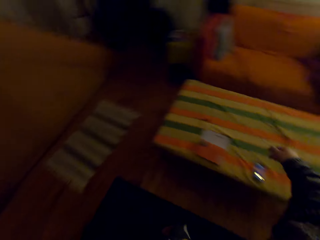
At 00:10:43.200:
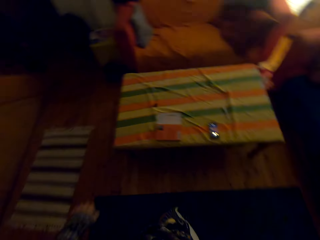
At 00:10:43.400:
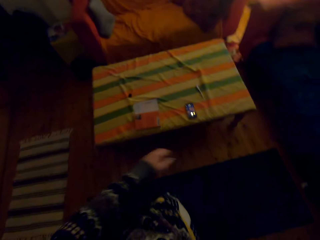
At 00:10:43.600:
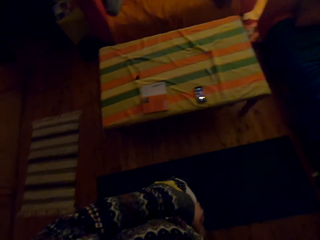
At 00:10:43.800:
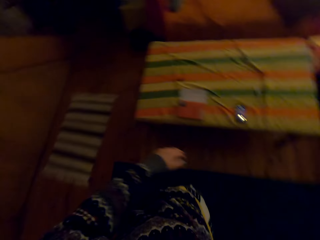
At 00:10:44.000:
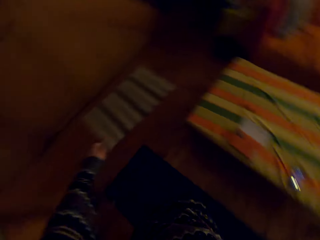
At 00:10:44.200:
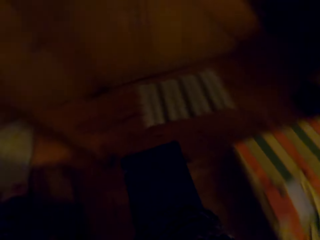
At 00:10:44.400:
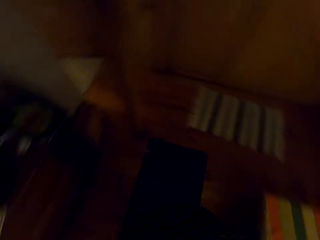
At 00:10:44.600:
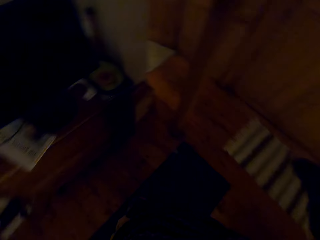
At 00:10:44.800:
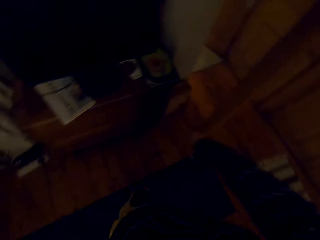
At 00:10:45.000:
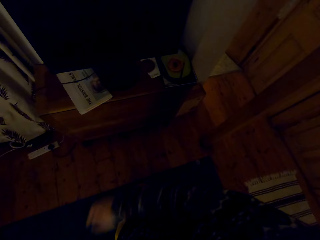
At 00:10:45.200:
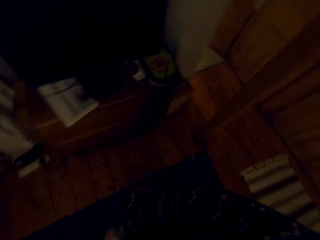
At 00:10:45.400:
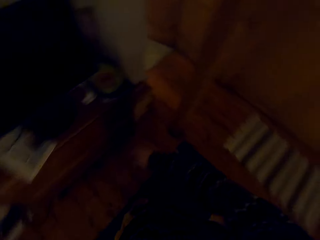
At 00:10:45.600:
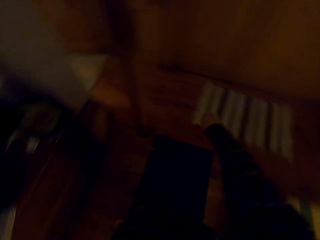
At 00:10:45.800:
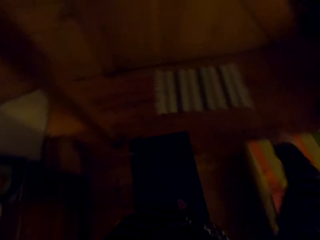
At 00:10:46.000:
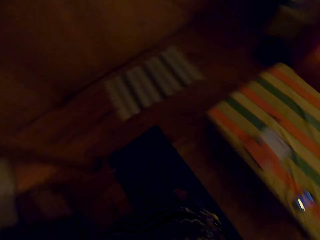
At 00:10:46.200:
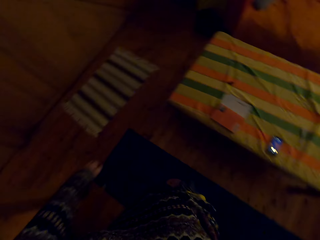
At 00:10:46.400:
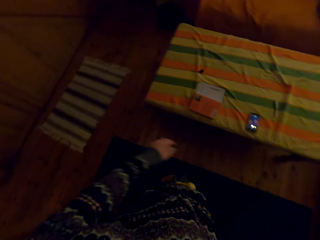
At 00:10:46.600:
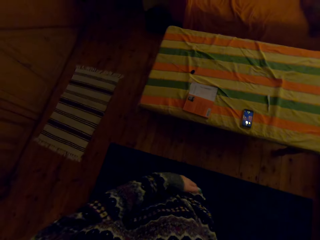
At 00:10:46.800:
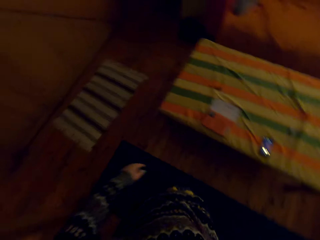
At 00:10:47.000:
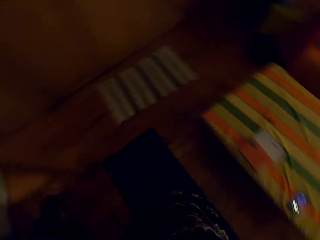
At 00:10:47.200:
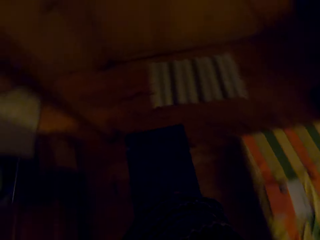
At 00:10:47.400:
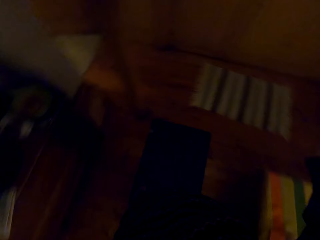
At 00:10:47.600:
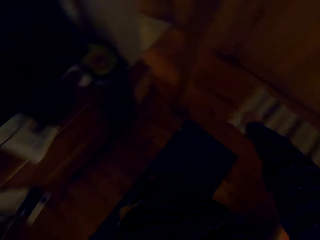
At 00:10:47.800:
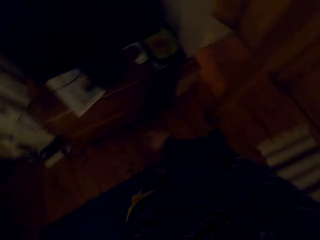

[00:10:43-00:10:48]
The camera wearer rotates the hand around.

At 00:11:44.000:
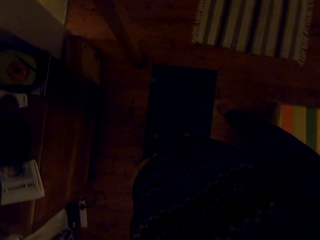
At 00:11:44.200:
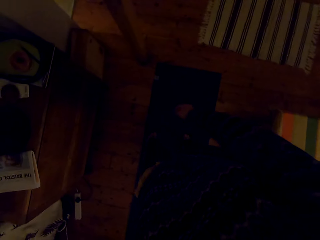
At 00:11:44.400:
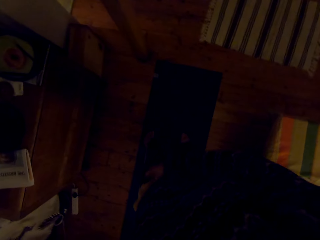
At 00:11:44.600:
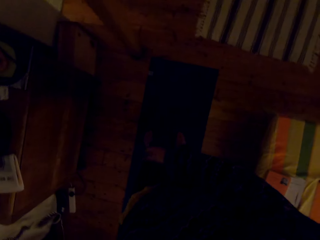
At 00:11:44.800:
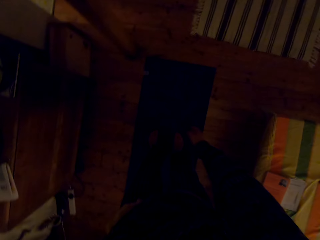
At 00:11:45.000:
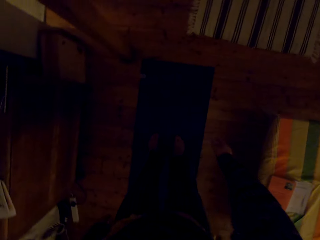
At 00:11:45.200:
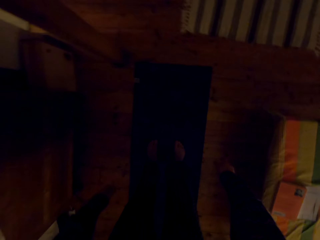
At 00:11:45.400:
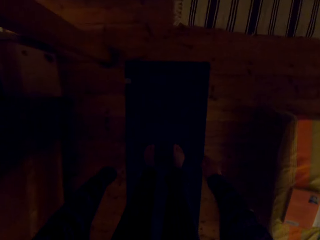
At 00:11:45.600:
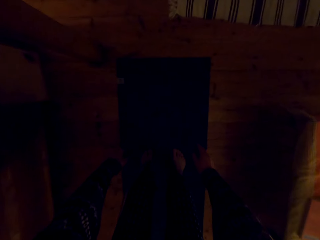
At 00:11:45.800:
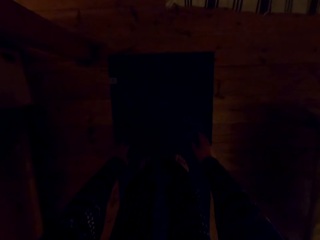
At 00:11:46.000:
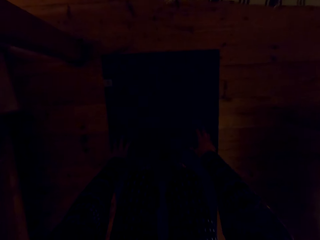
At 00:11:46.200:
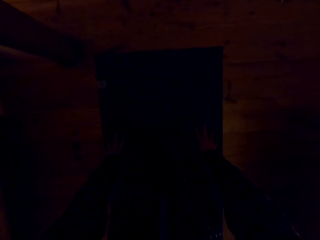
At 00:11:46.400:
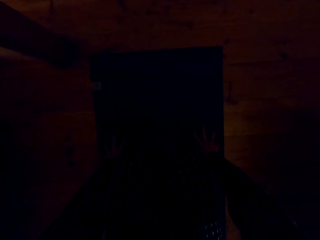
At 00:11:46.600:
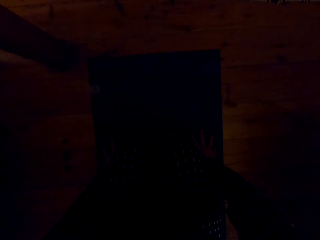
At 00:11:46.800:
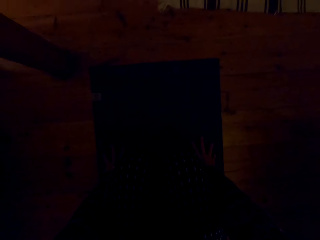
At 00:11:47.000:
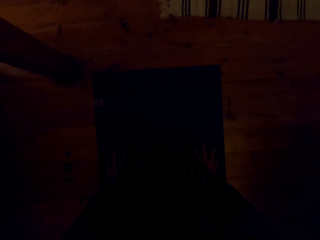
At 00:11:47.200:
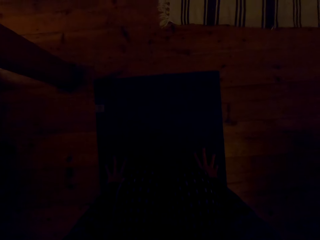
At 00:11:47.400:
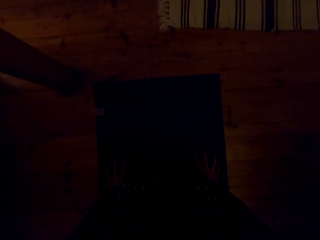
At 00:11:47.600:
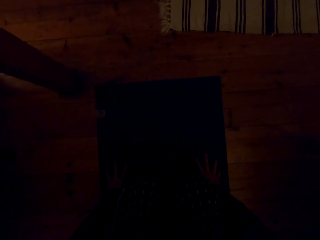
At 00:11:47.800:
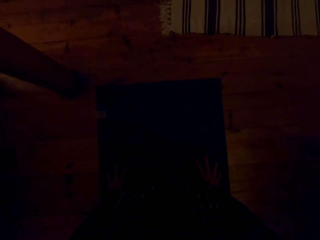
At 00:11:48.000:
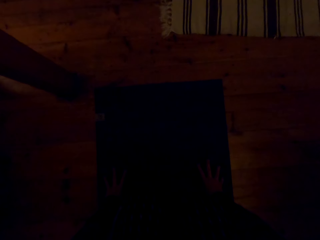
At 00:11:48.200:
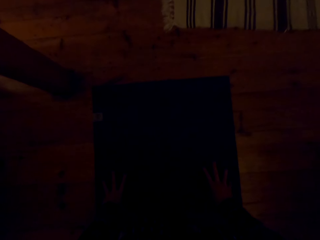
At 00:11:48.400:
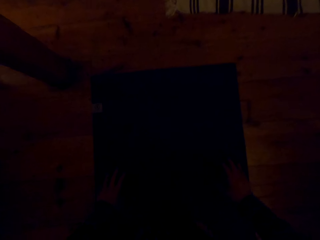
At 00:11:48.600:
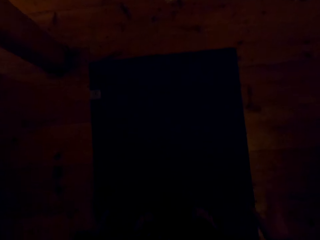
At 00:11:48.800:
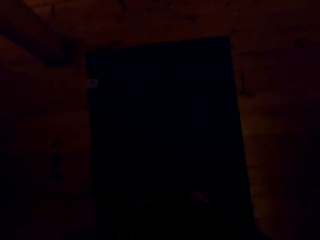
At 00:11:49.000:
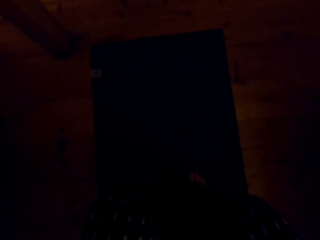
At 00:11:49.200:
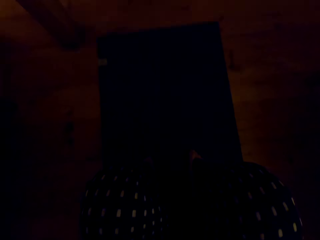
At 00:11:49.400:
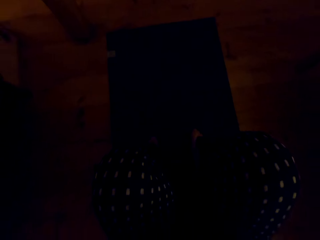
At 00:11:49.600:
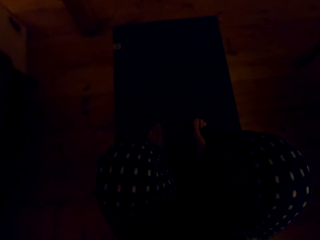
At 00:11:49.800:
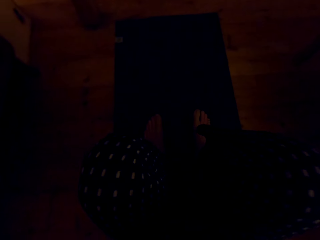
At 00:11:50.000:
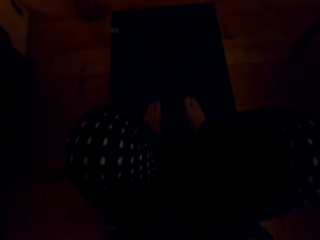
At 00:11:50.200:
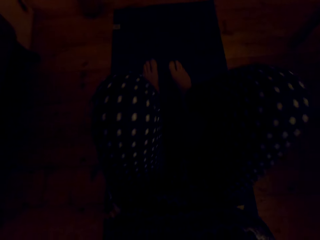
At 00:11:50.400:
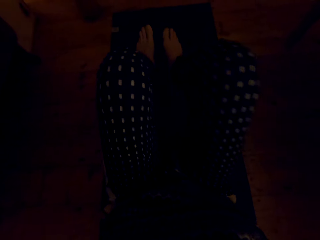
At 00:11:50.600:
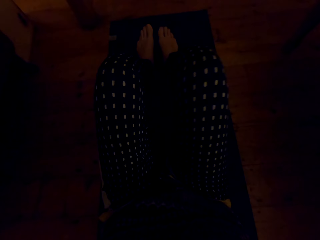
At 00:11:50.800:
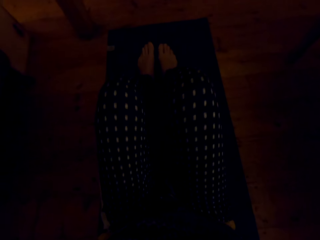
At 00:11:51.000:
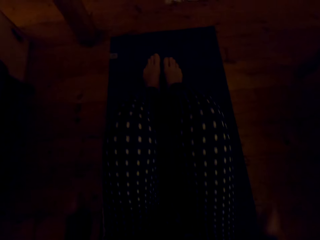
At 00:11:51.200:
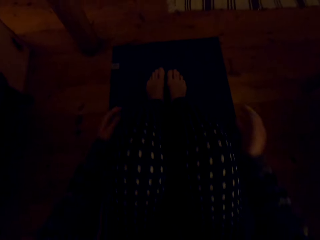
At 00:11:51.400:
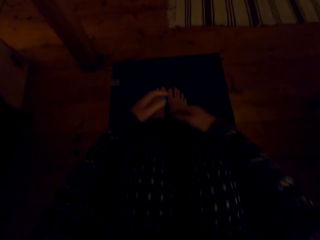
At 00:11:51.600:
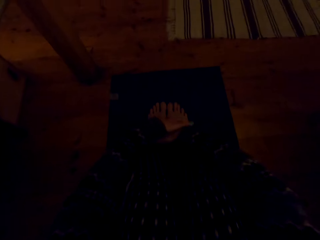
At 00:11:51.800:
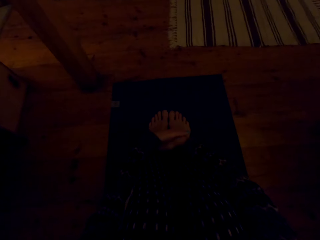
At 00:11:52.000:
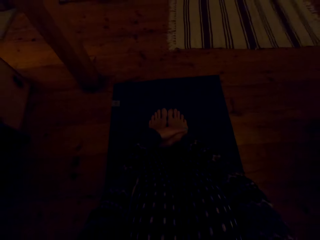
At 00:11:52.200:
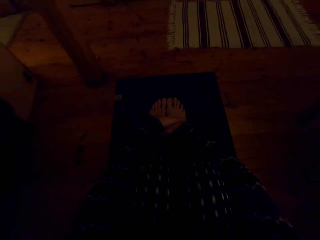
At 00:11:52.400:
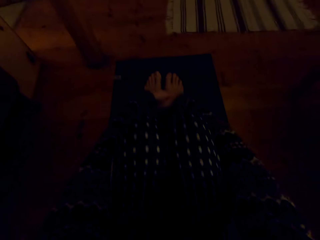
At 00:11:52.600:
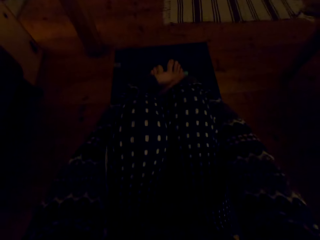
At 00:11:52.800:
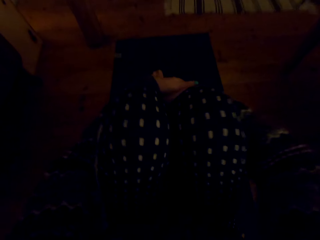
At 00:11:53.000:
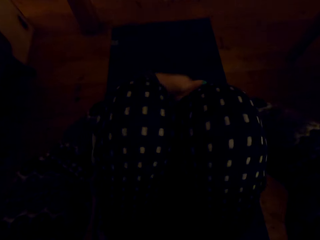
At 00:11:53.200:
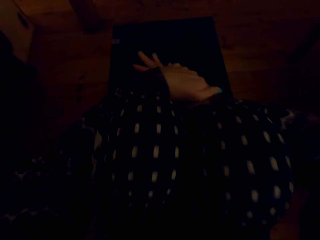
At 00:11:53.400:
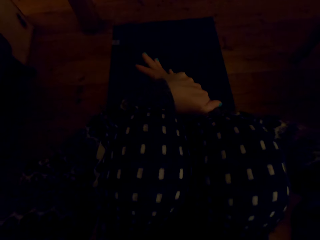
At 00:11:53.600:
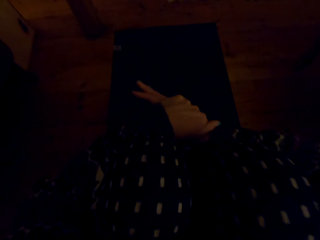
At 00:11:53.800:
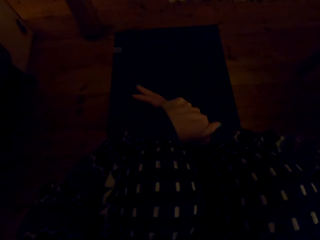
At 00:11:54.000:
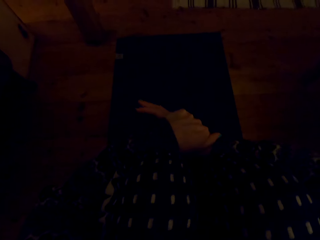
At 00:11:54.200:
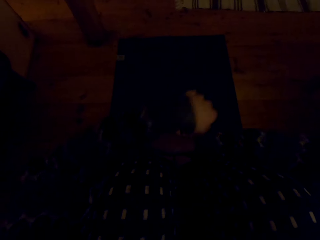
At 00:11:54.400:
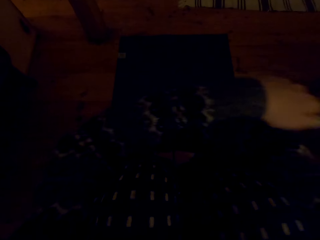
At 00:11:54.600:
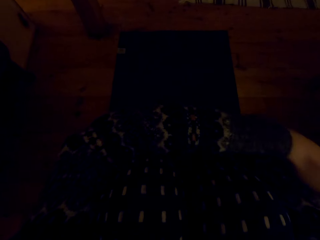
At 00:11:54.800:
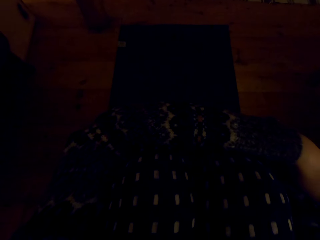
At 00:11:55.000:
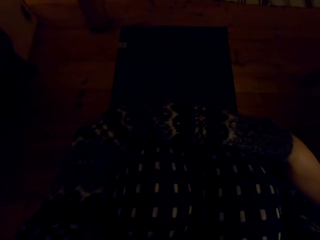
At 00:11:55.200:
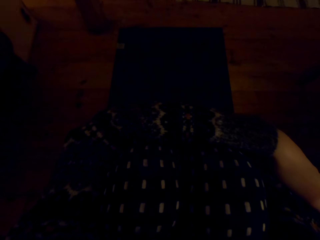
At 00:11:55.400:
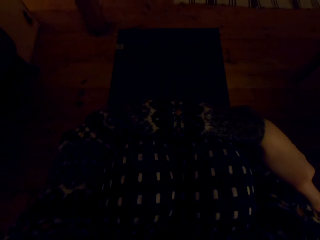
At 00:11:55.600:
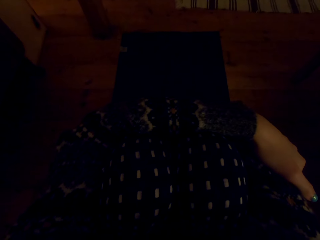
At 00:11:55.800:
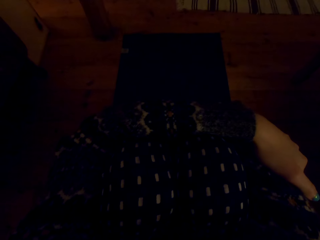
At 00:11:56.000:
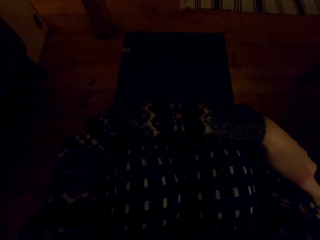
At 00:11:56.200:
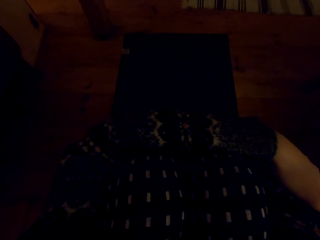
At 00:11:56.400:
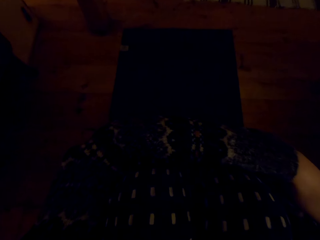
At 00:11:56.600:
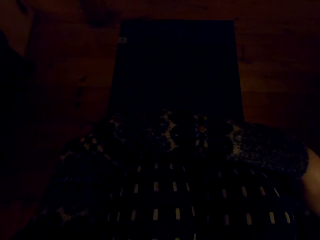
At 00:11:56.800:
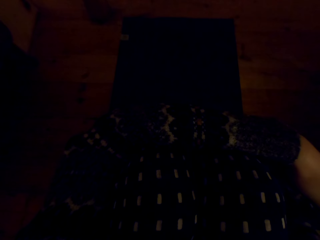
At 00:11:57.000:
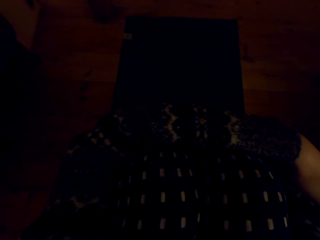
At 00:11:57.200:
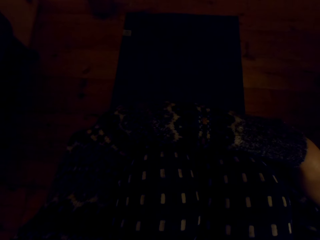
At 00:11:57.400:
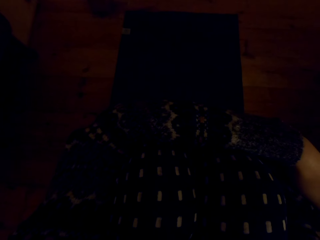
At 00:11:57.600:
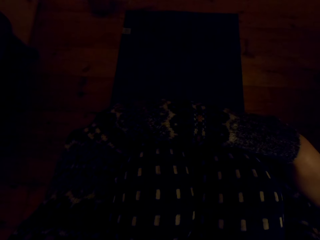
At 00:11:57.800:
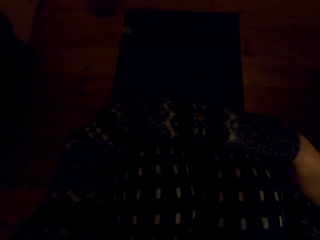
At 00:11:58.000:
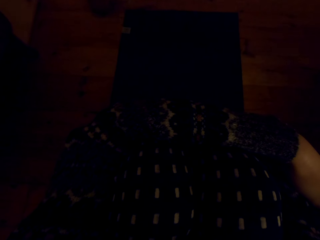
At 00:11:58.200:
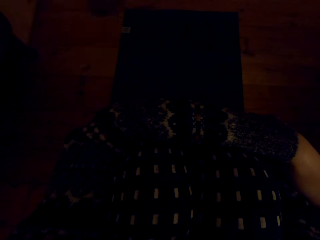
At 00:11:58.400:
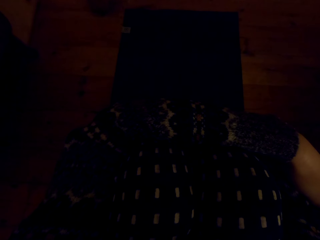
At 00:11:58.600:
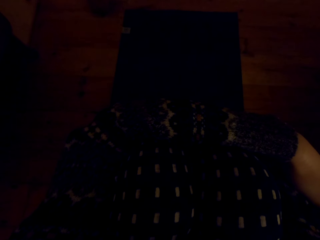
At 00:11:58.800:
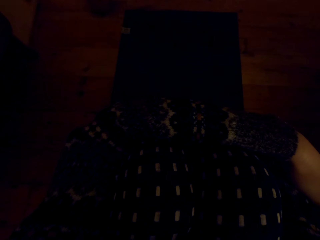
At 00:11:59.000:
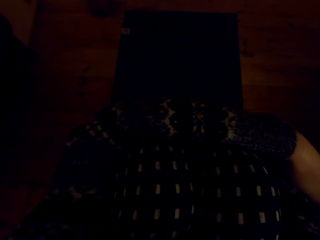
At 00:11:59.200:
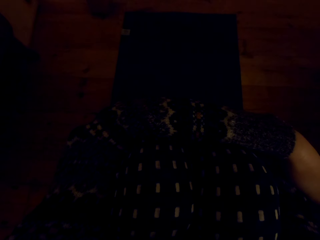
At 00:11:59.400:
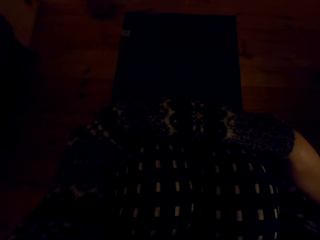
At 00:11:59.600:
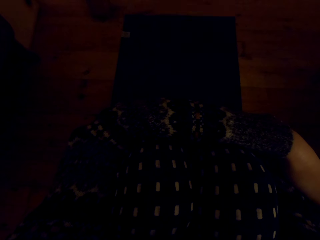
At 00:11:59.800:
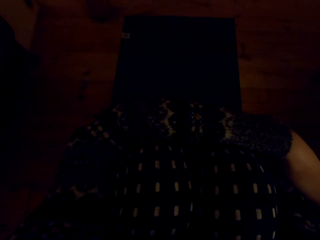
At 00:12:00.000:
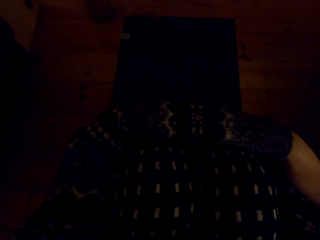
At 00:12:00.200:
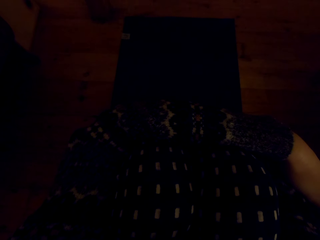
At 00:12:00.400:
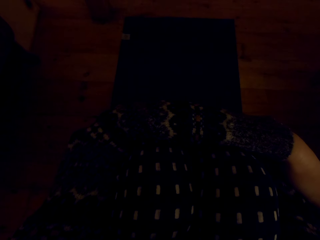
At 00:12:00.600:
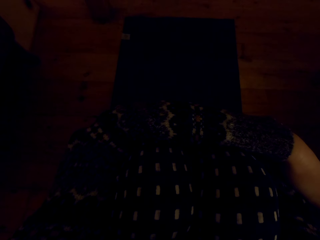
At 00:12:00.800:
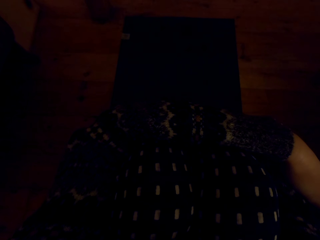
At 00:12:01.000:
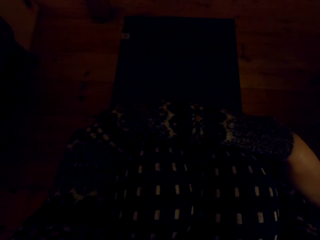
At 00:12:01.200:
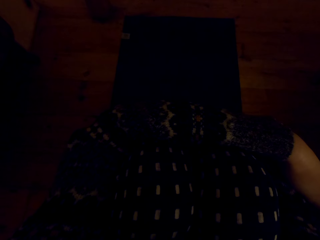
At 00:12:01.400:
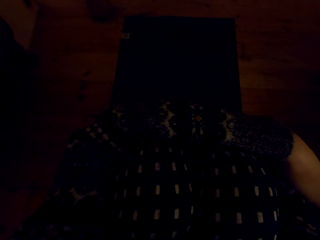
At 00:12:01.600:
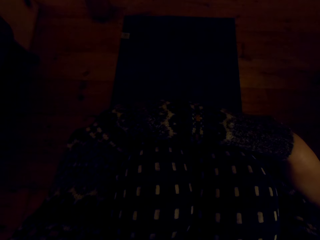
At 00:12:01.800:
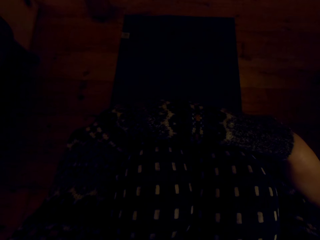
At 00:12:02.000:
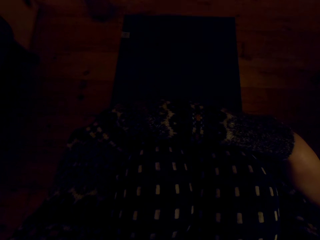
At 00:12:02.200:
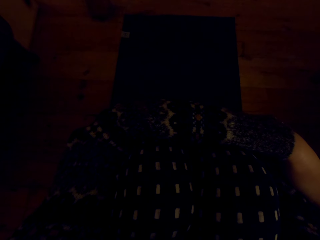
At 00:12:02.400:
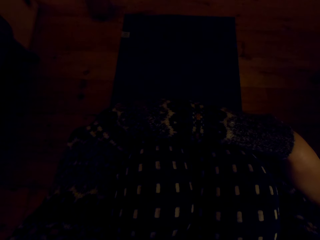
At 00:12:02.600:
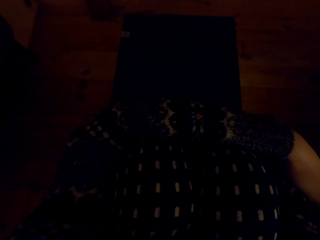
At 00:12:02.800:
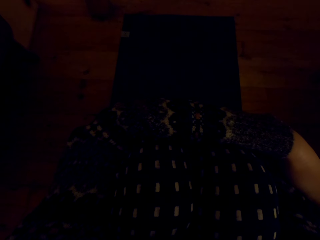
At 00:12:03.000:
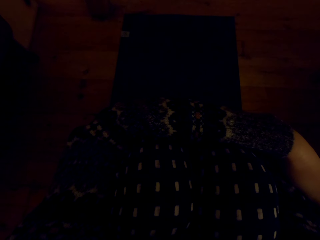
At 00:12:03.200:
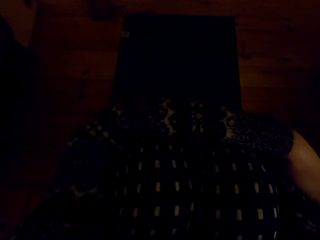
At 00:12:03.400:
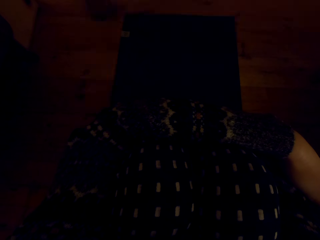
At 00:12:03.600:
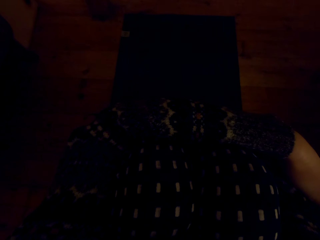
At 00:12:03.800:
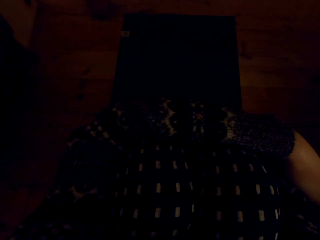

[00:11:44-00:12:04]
The camera wearer bends down, kneels down and holds the ground with the hand. They move the hands backward. They move the legs forward. They sit on the mat. They hold the legs with the hands. They move the legs backward. They cross the hands together.